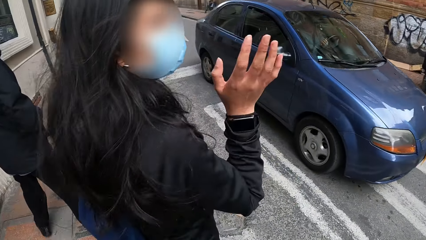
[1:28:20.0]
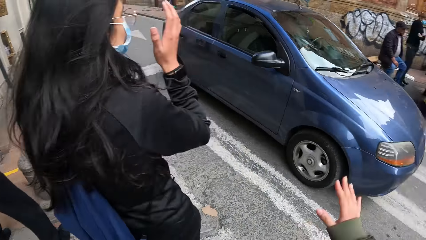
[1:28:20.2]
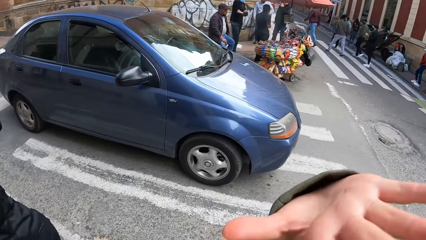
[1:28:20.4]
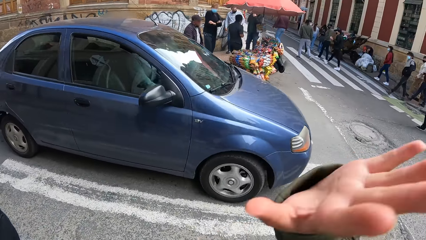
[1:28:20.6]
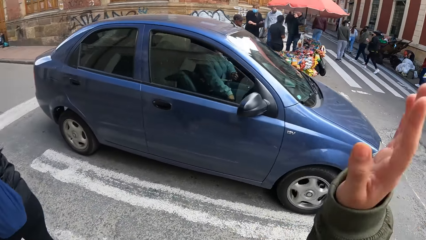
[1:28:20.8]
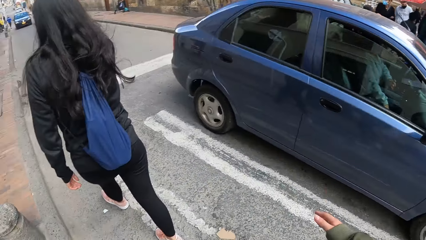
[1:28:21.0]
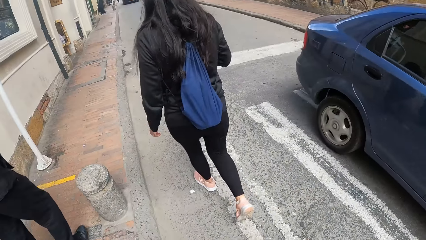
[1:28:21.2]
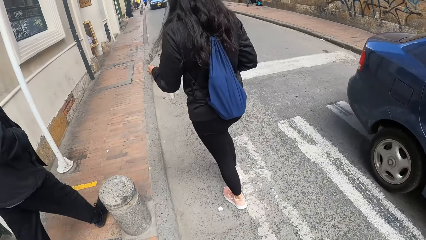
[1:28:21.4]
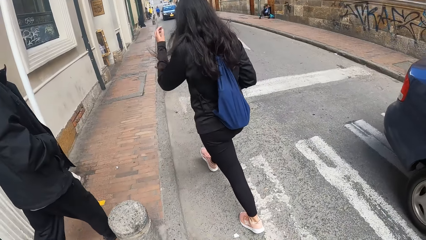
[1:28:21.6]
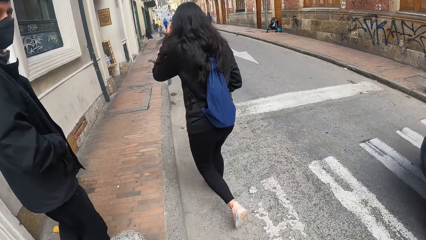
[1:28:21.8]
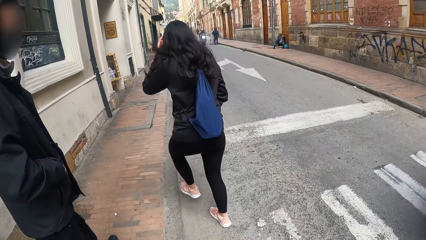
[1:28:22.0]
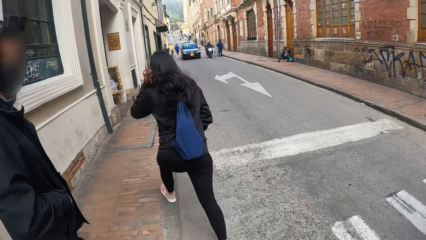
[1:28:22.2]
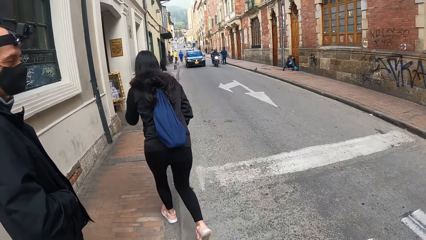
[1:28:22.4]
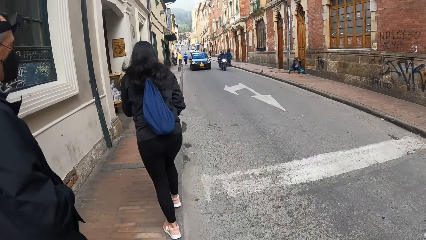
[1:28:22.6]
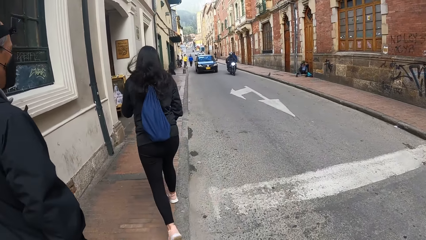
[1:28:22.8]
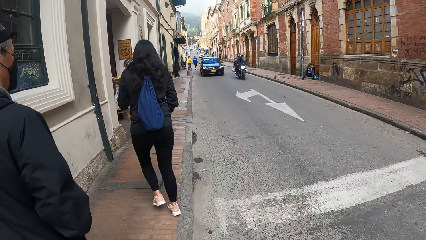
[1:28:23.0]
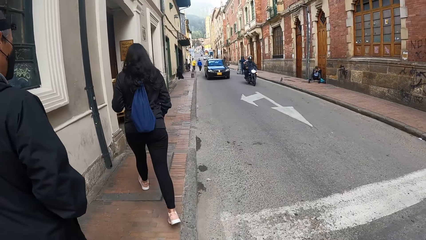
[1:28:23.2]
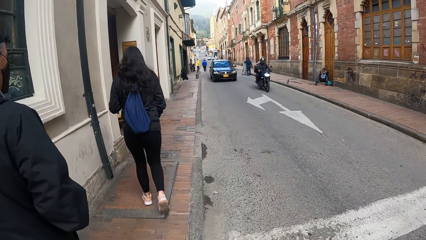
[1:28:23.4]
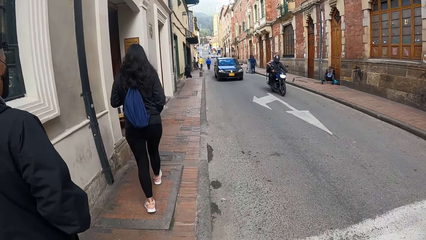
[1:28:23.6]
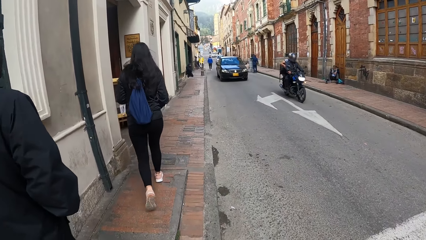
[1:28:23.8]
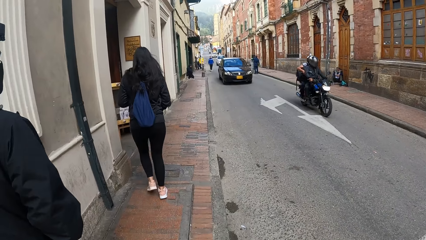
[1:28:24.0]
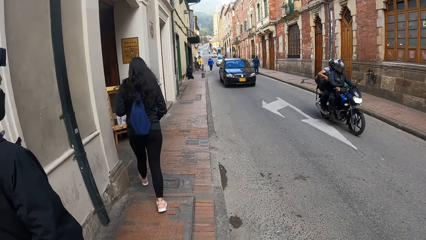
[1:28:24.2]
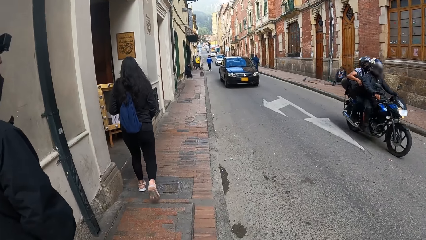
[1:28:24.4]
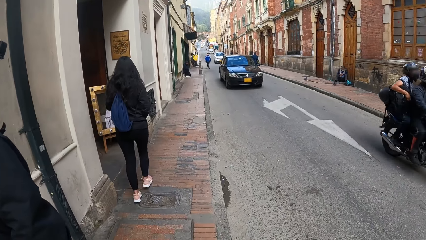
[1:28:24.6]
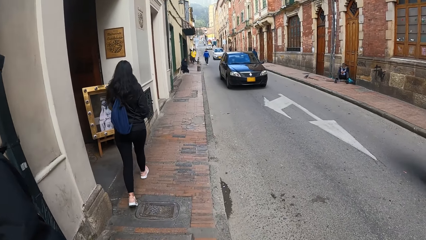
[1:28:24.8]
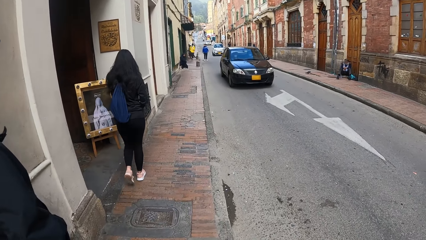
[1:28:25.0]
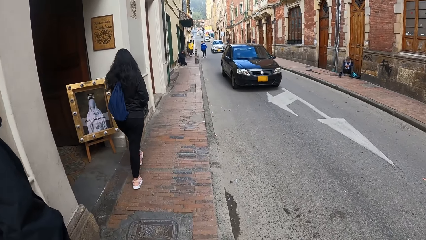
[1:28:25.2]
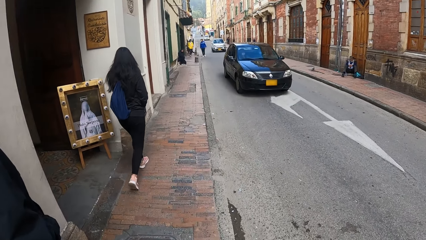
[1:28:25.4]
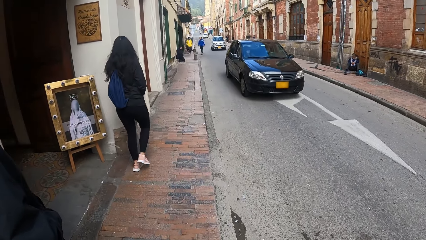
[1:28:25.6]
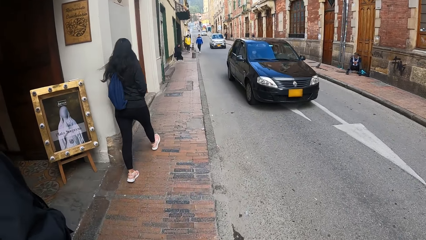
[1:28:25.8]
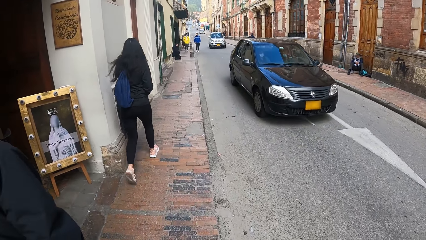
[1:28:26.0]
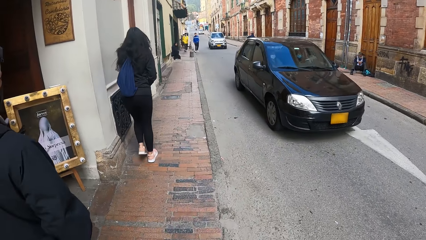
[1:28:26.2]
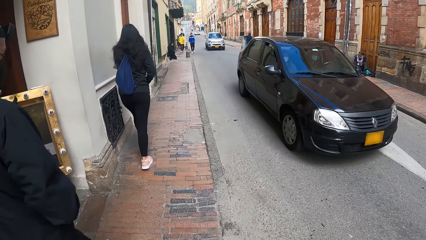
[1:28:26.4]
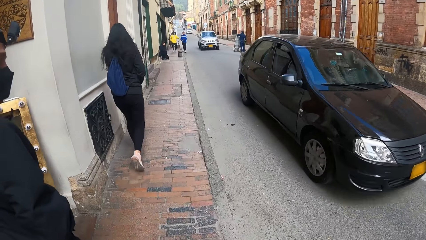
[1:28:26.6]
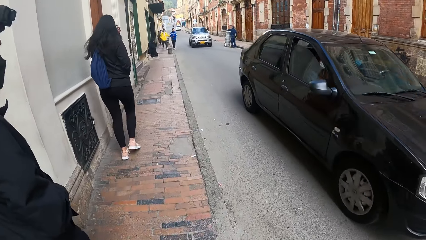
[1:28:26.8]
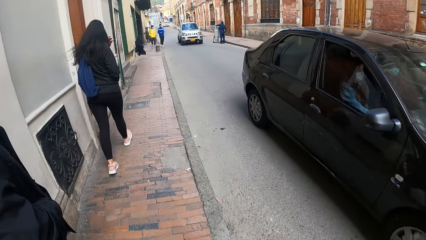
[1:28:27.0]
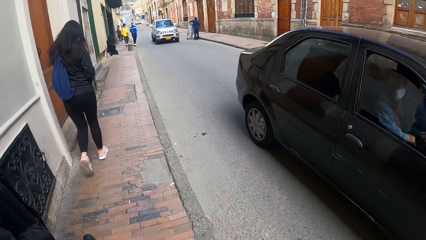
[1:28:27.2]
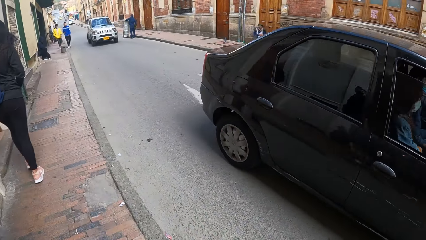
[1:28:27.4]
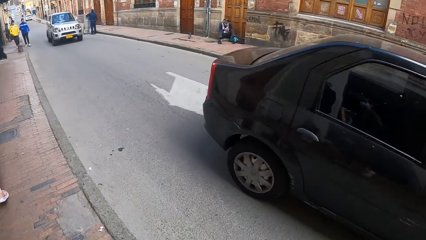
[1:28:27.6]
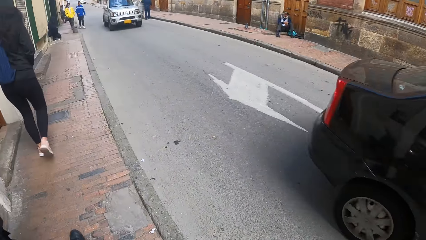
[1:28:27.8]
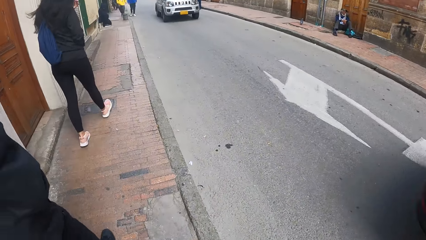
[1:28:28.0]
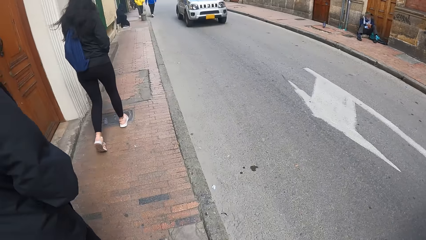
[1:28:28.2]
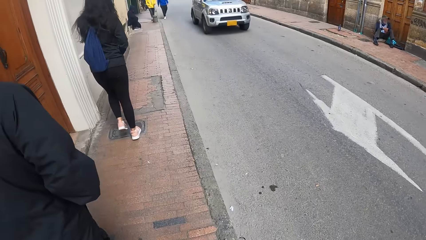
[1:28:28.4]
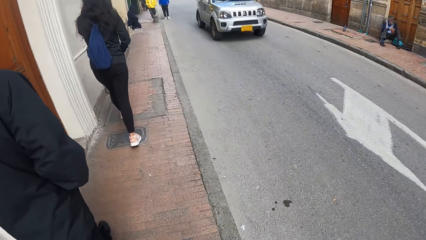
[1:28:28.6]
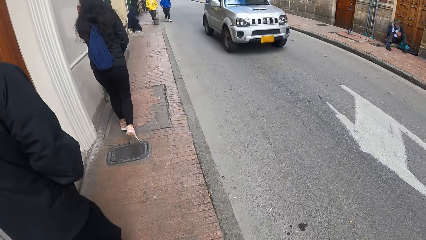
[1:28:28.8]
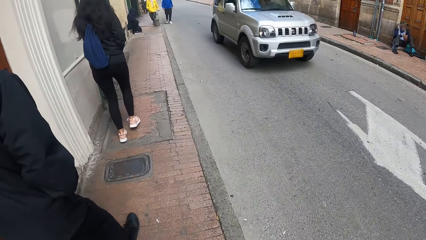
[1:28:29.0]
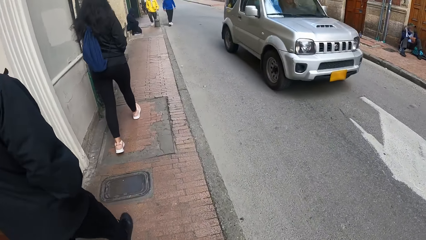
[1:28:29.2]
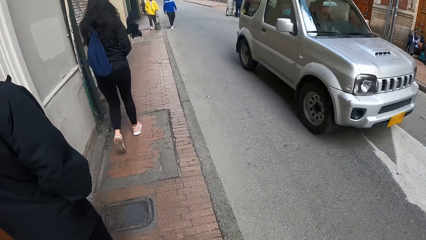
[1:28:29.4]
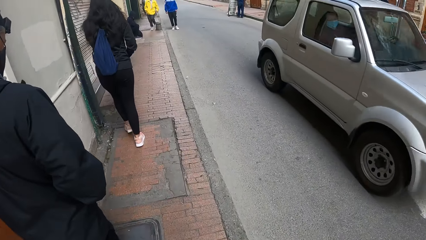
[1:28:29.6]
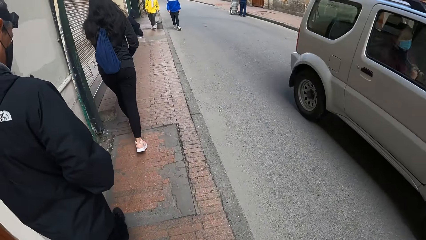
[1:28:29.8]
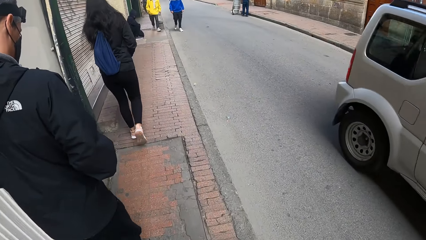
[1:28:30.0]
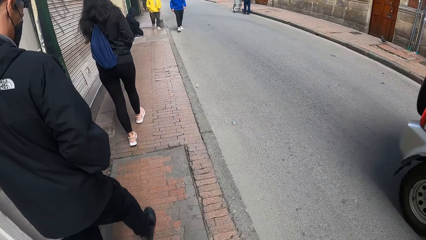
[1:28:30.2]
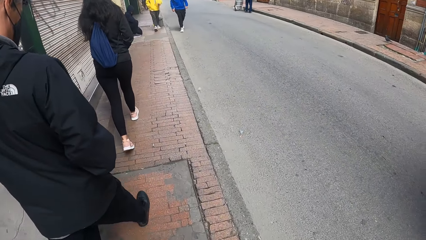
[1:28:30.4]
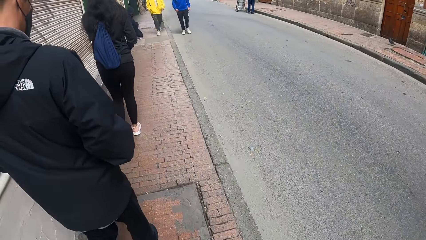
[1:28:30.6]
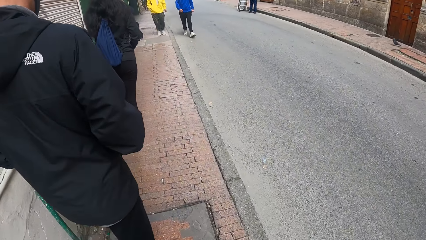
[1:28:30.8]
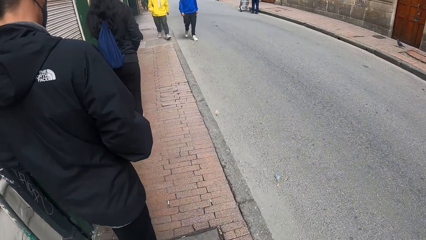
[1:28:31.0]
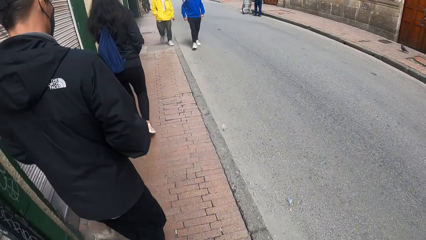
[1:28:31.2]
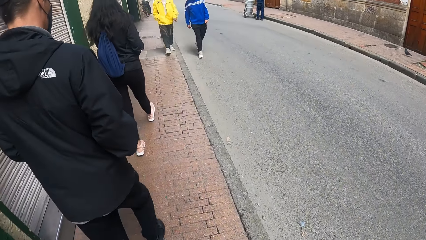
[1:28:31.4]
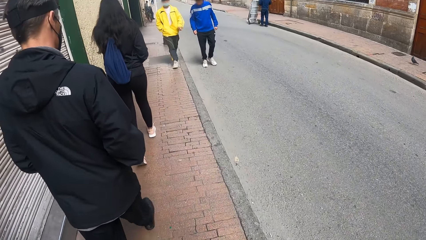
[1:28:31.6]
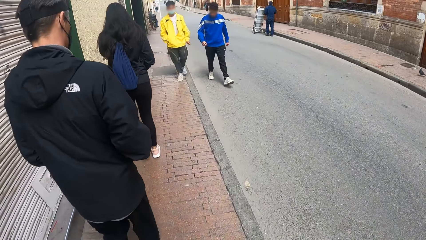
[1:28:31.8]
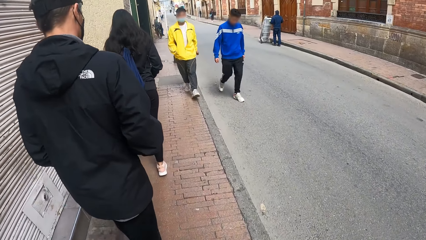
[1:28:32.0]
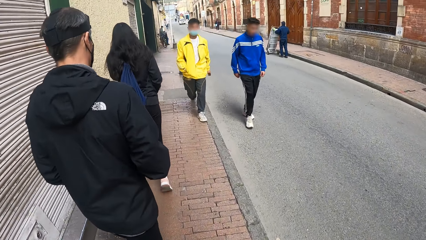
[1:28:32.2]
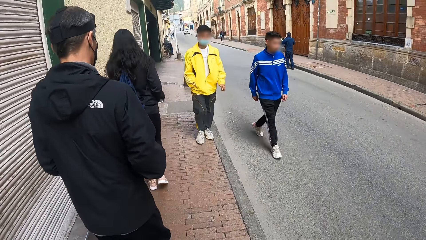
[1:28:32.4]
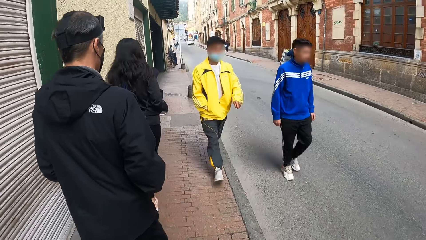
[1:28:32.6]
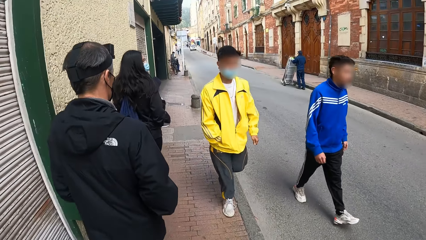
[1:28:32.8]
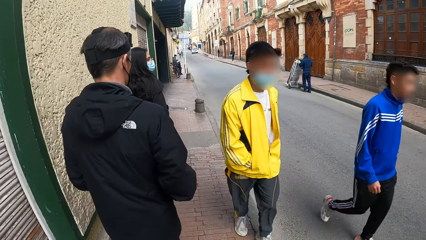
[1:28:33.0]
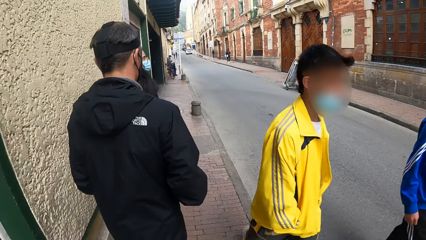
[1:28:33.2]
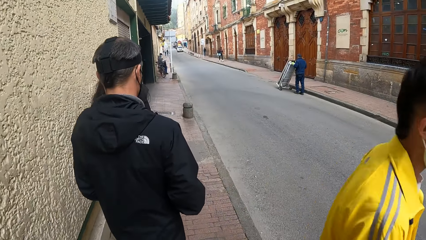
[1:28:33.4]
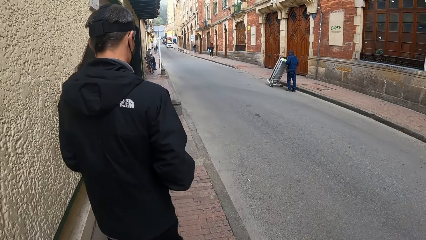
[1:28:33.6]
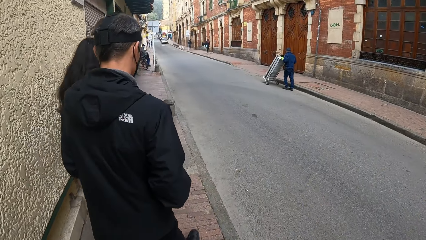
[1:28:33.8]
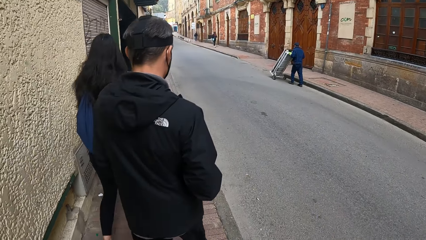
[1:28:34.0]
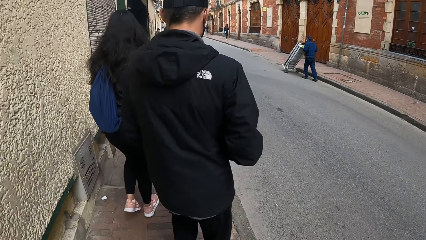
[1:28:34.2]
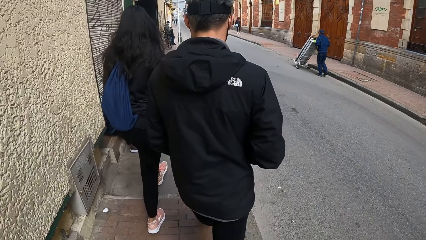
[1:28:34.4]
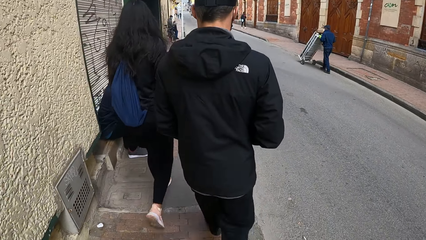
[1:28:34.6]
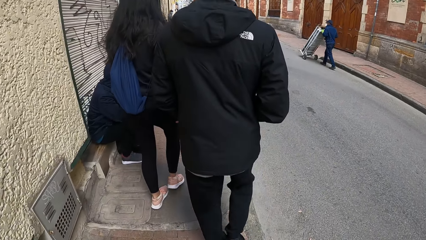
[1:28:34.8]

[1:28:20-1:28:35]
A car drives past the camera wearer. They wave a hand and walk along the road. A bike rides past them. A car drives past them. A car drives past them again.
